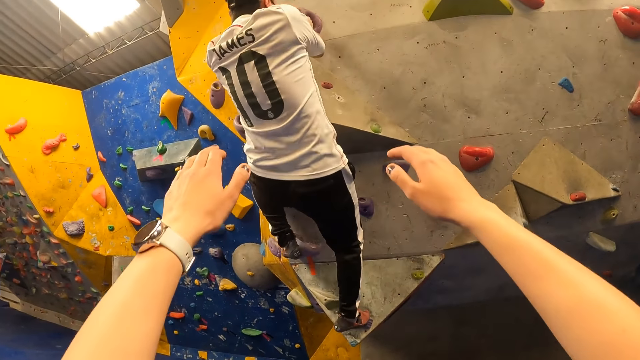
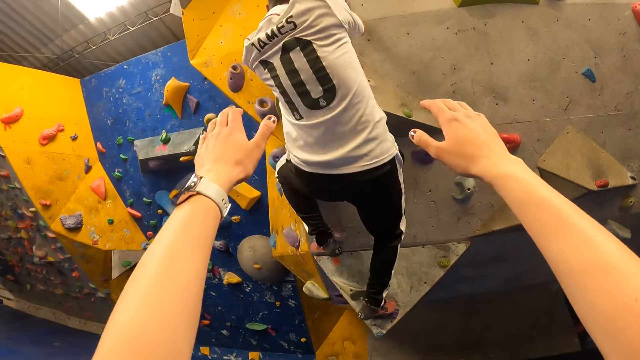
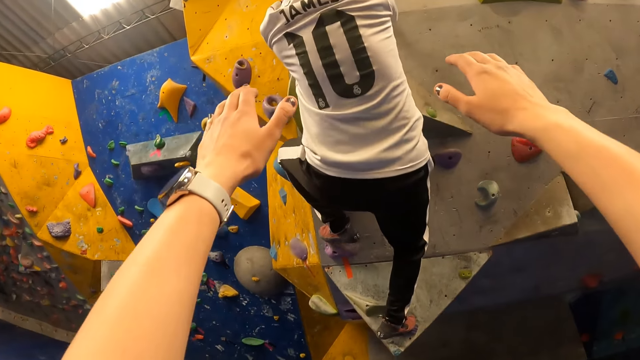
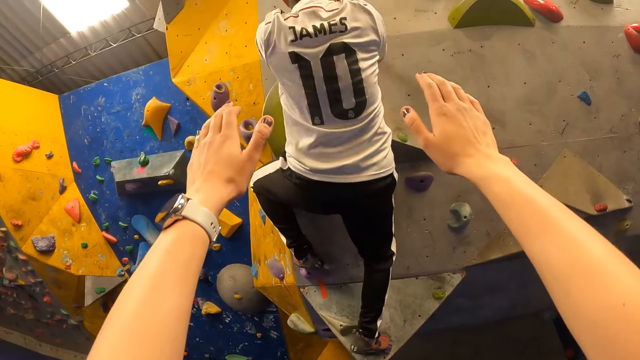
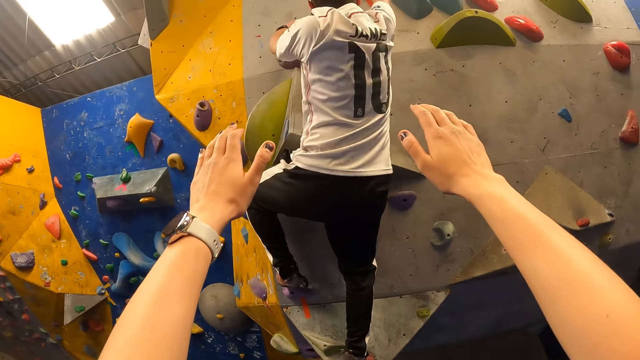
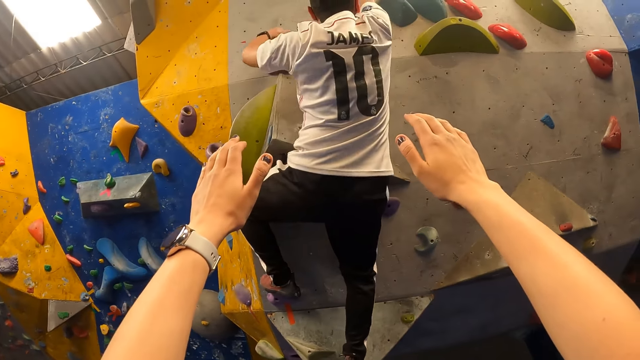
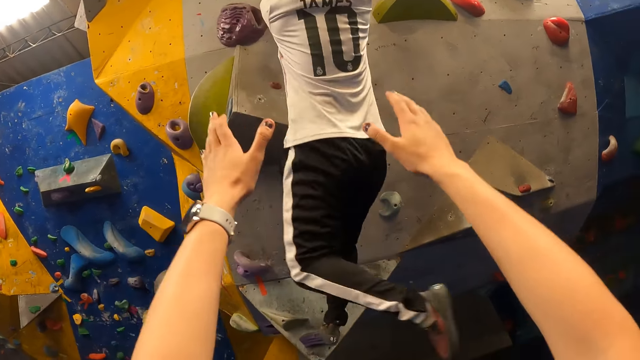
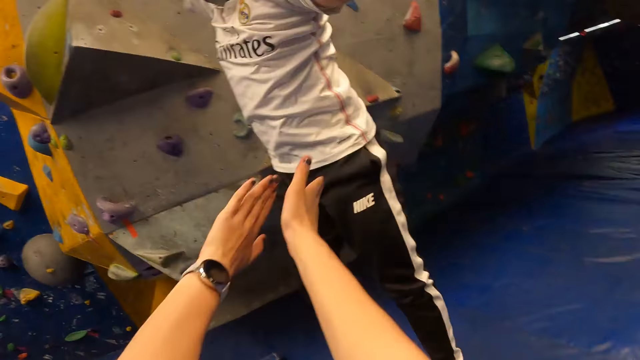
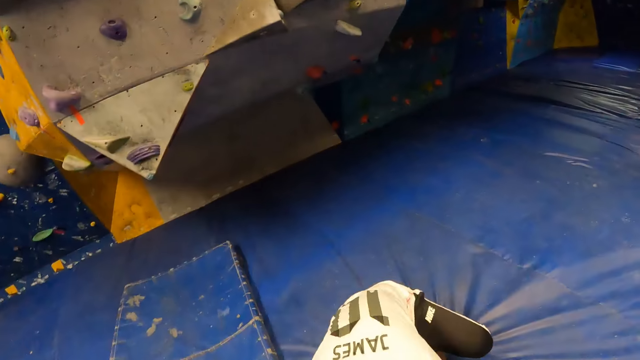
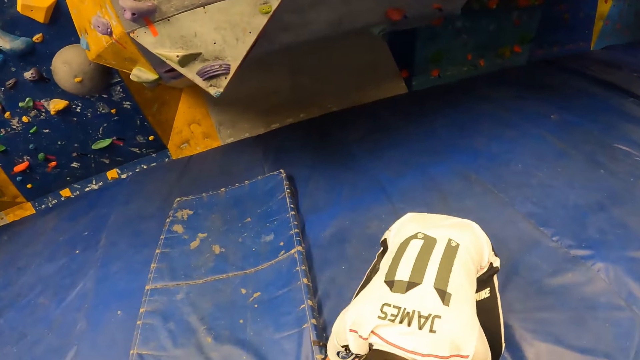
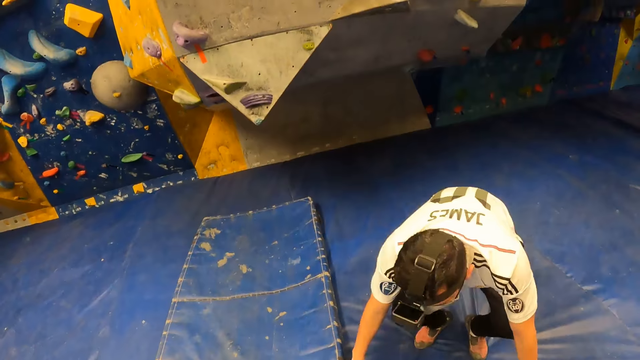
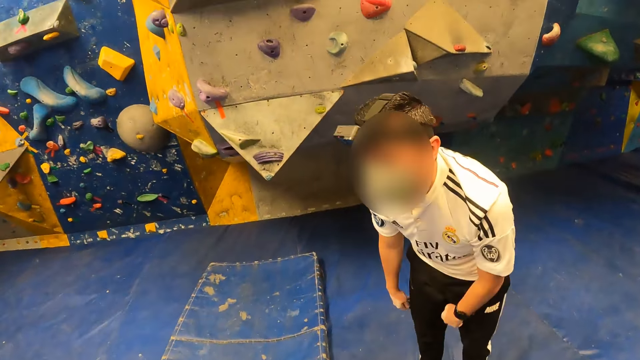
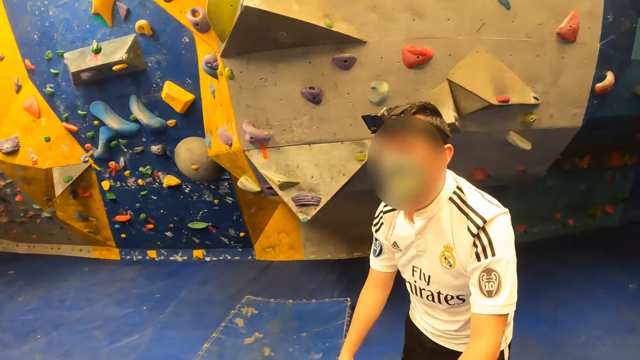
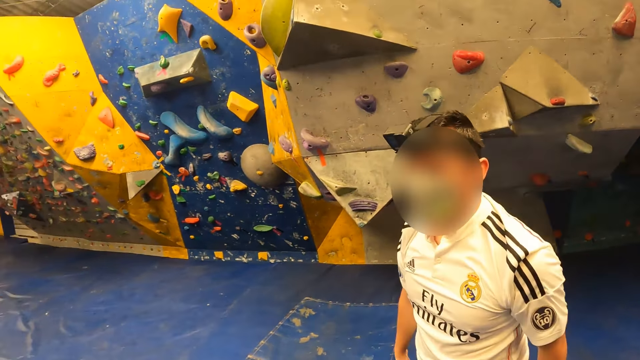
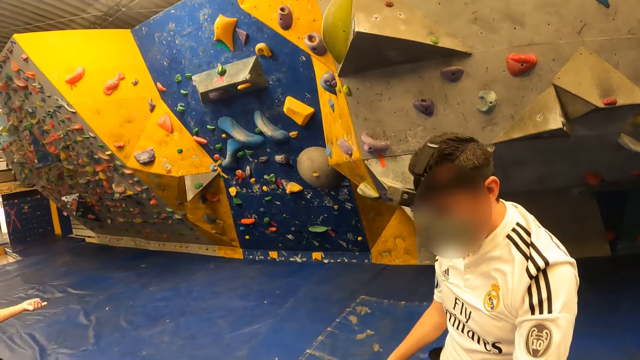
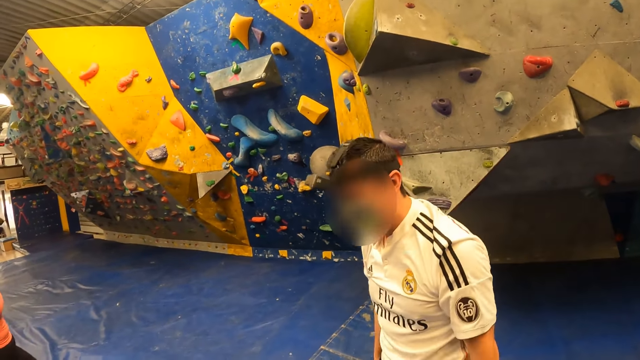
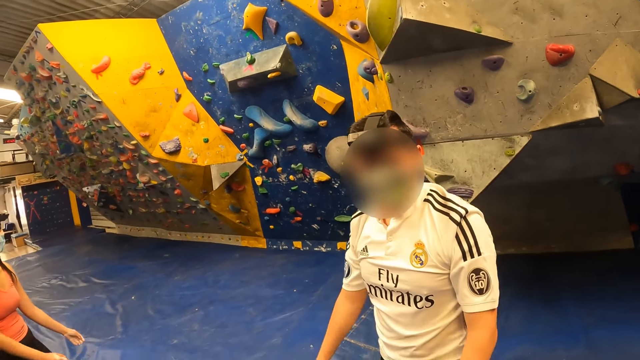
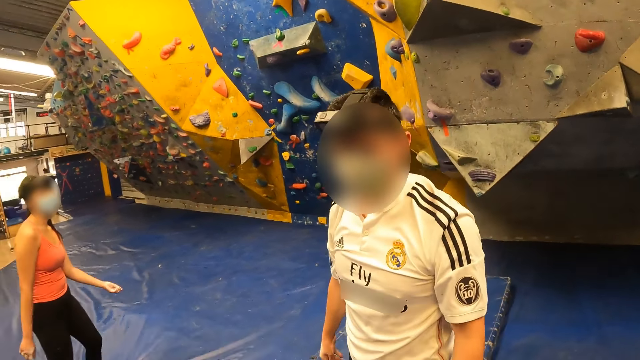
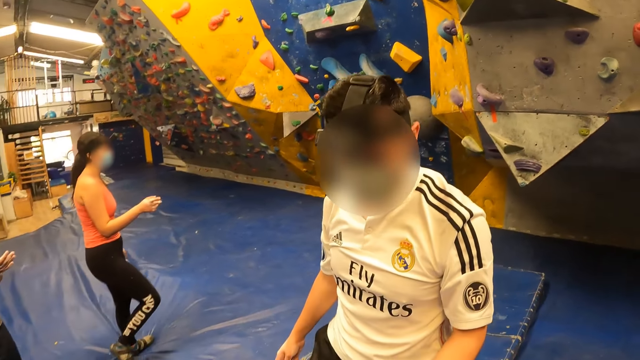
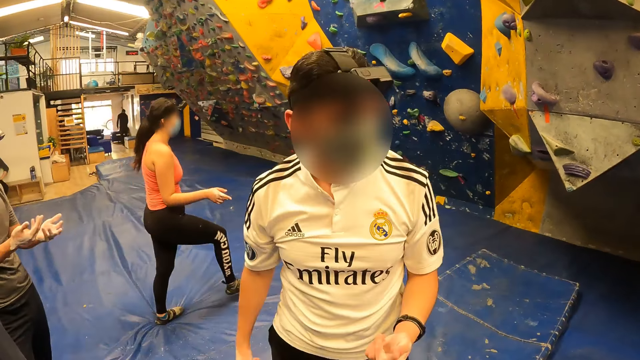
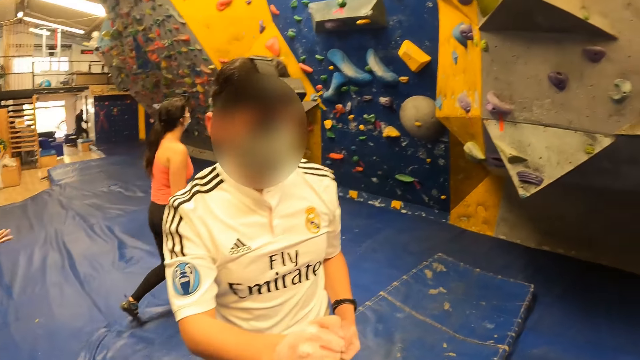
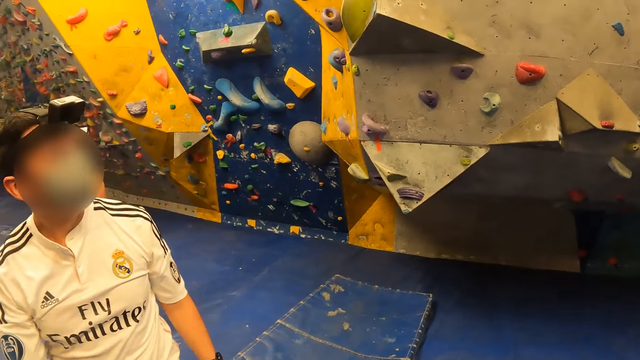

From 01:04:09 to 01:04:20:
The camera wearer raises hands. A man falls from the indoor climbing wall. The camera wearer lowers hands. The man jumps down and stands up. The camera wearer interacts with the man.

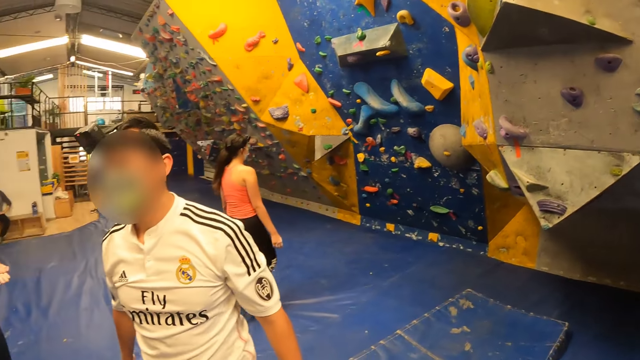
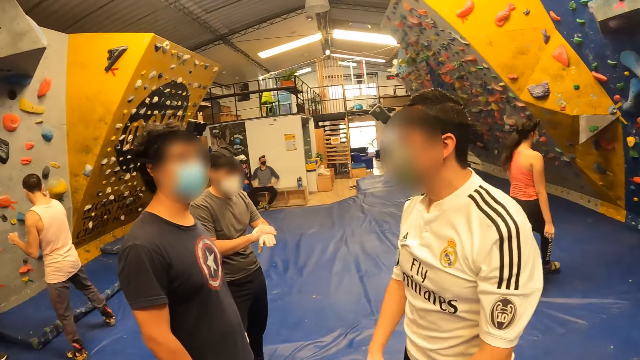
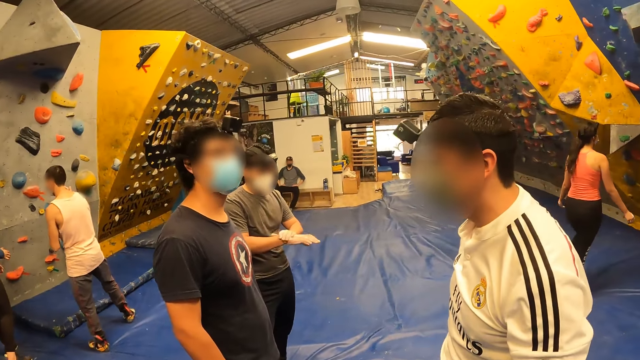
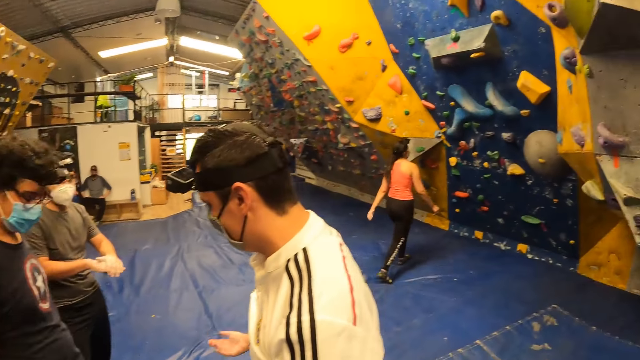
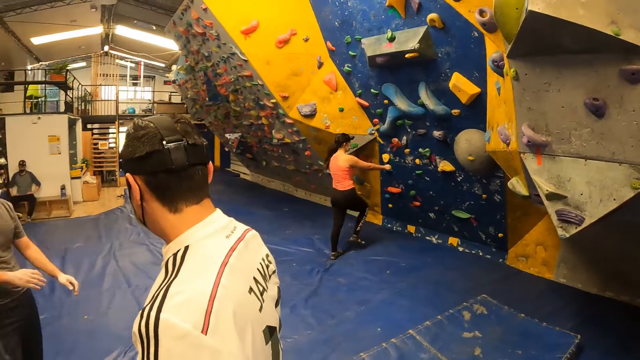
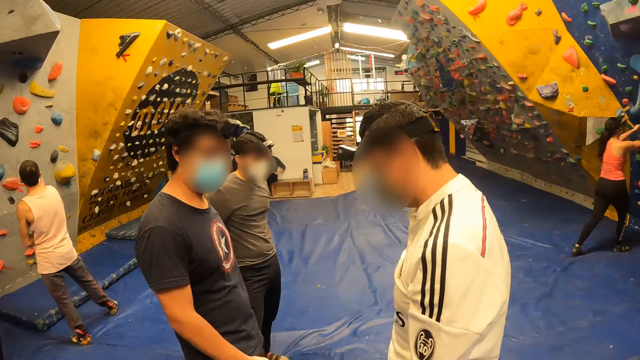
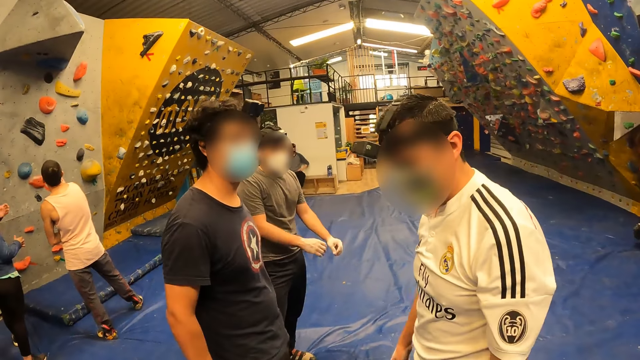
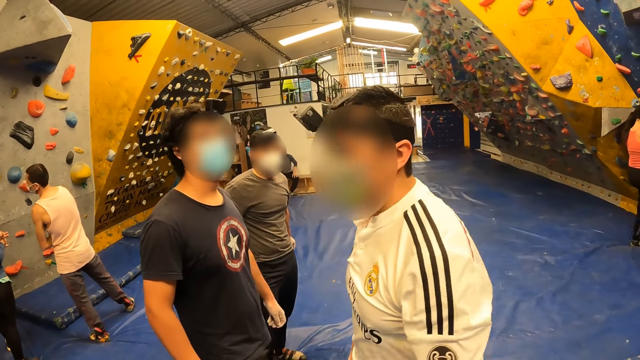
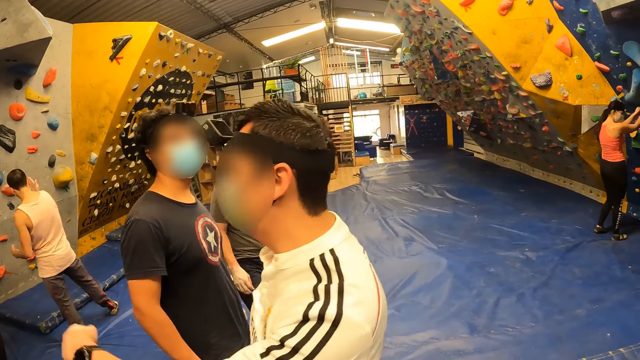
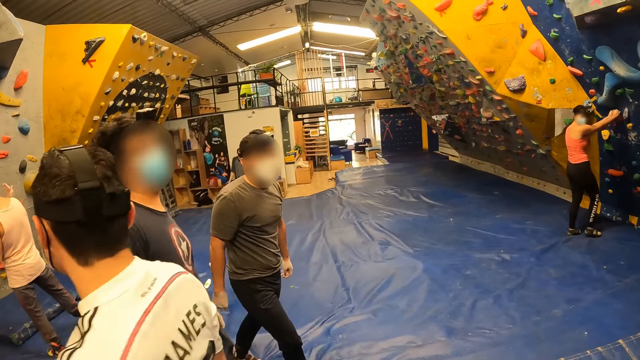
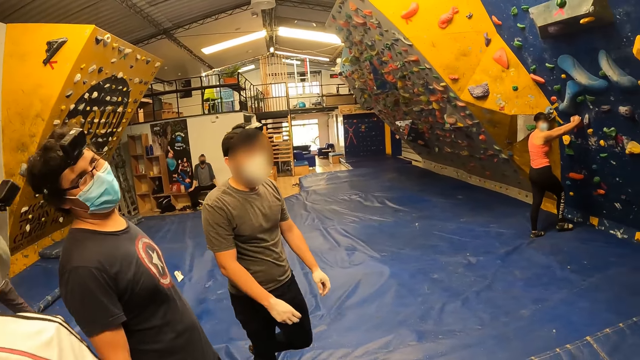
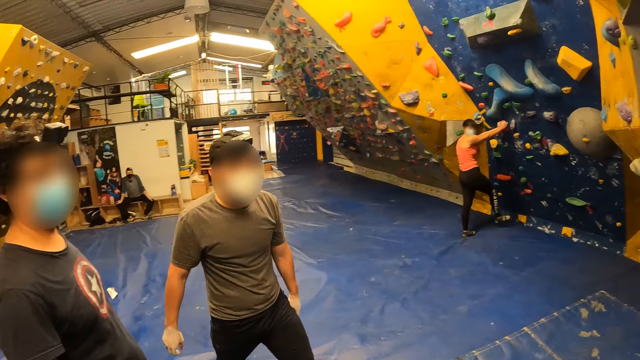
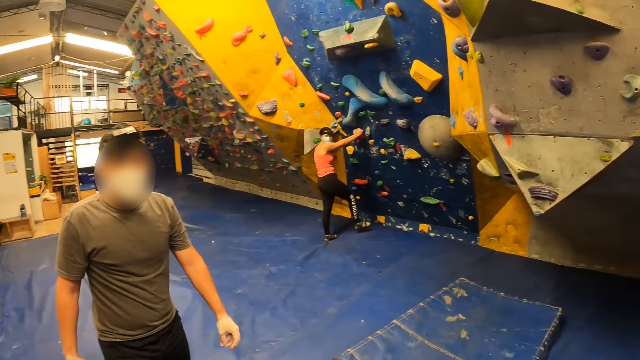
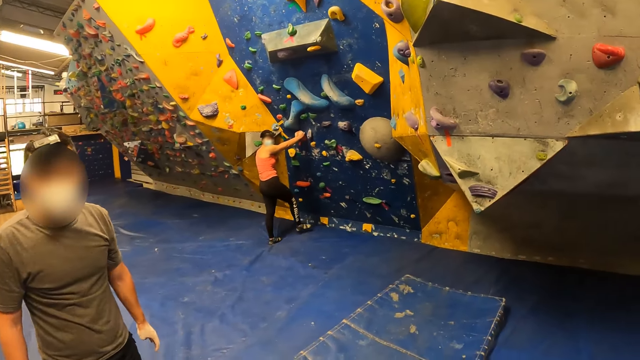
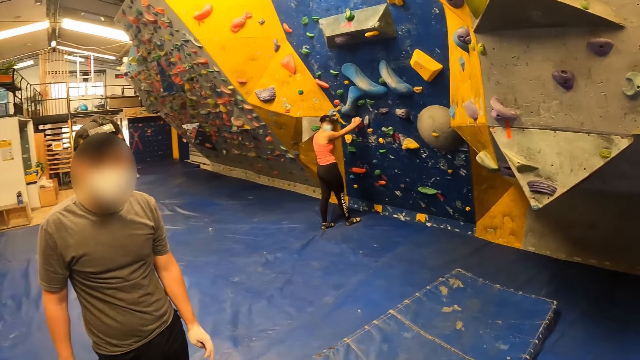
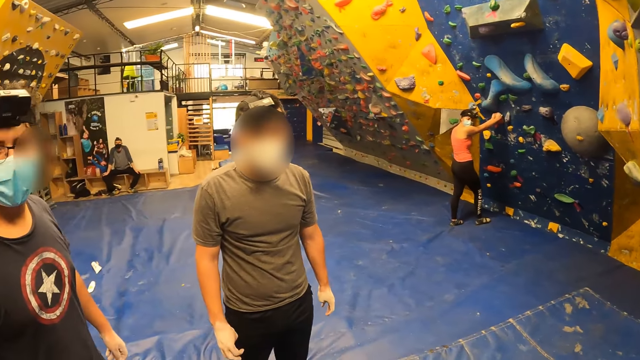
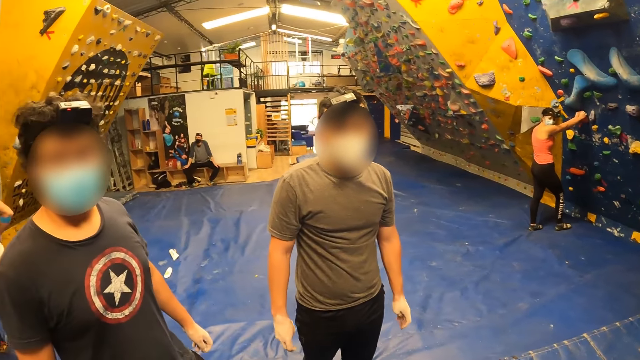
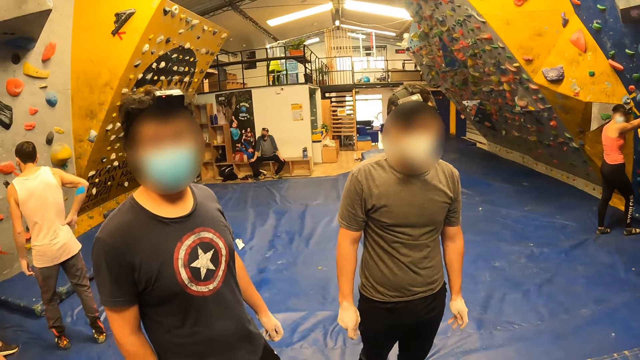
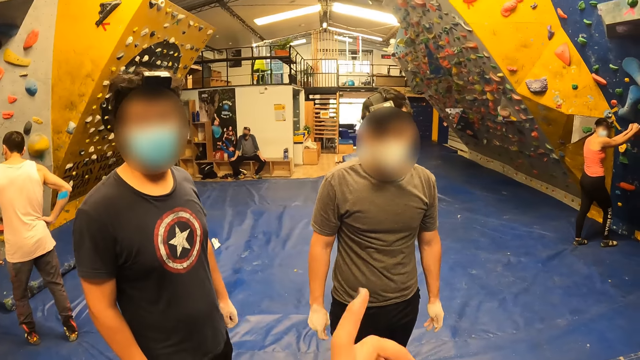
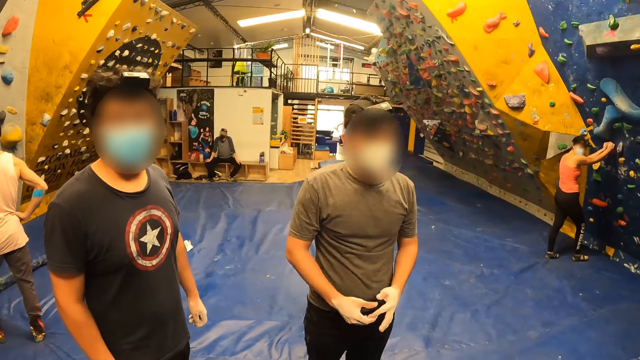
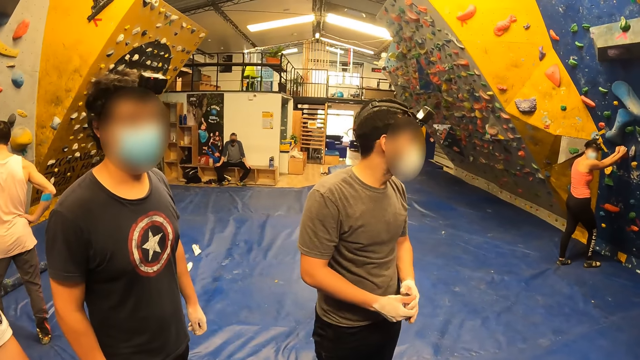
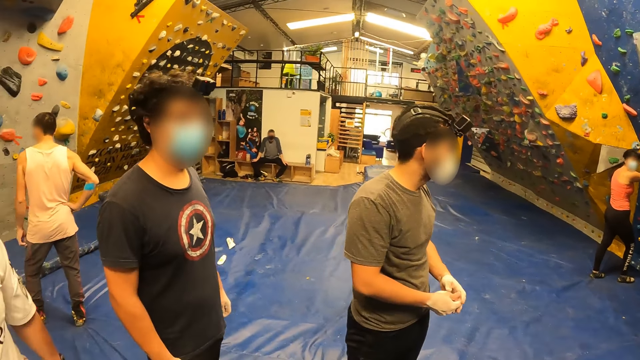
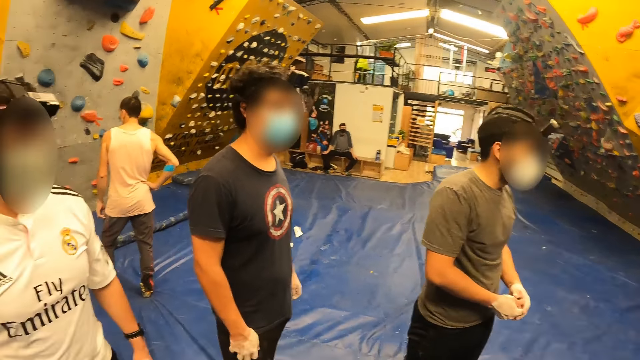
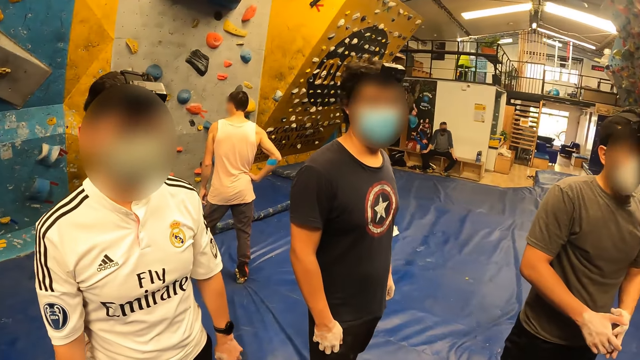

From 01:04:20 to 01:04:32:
The camera wearer looks around. They interact with a man and another man. A man talks to the camera wearer. Another man speaks to the camera wearer. The camera wearer points at the first man.
